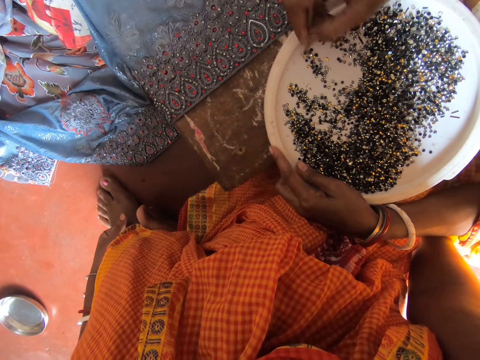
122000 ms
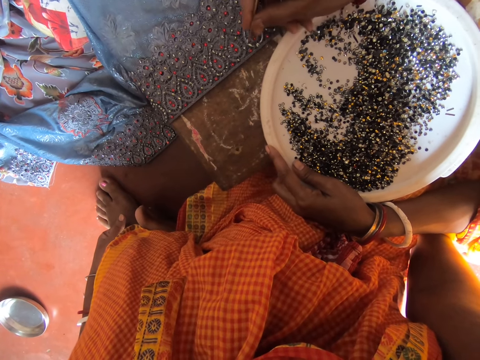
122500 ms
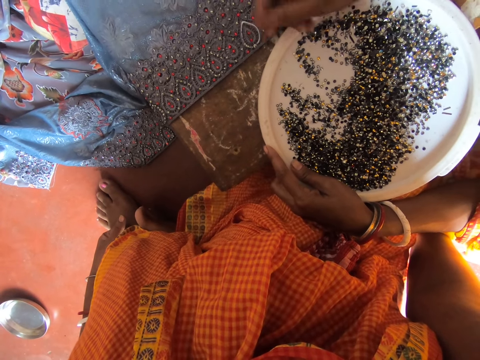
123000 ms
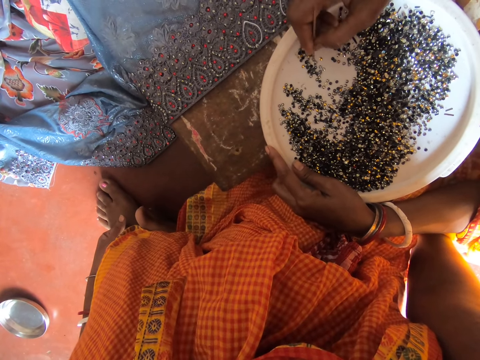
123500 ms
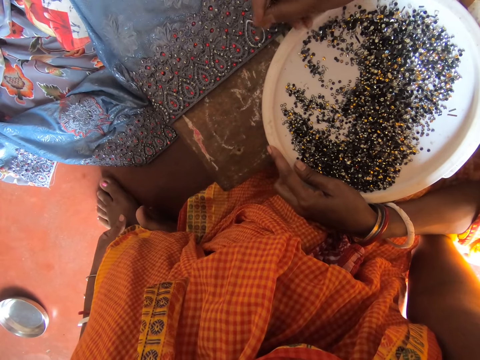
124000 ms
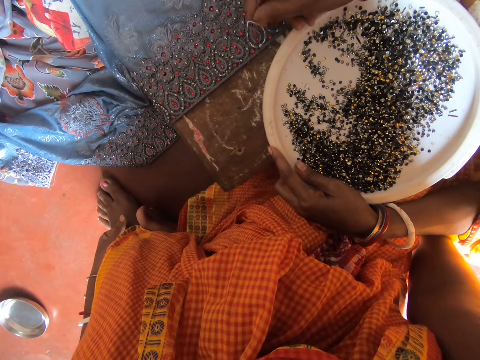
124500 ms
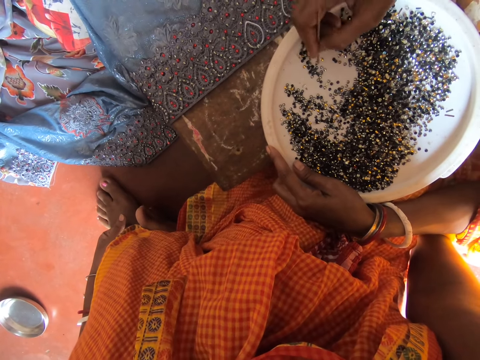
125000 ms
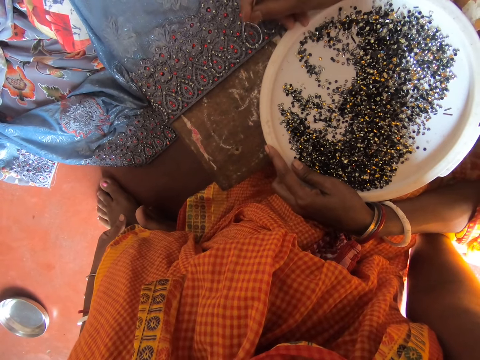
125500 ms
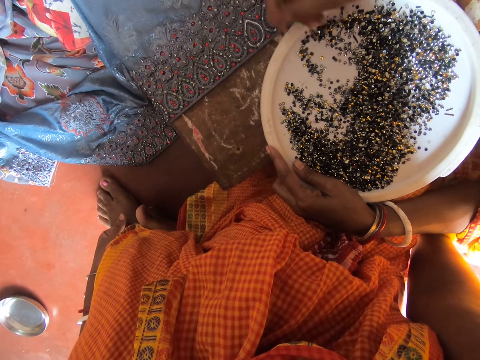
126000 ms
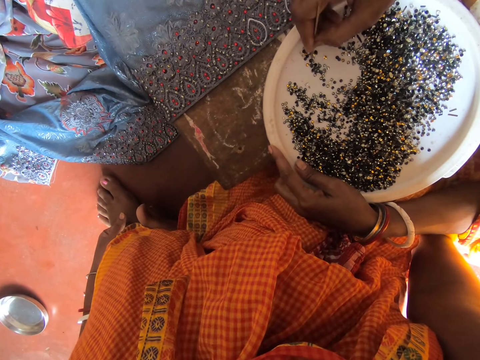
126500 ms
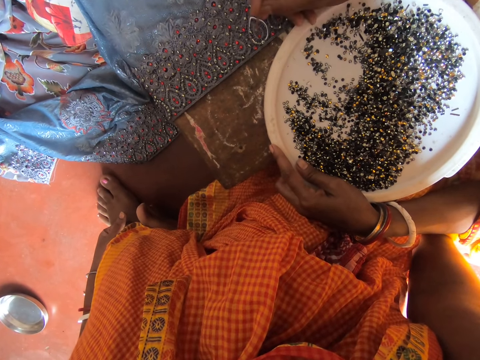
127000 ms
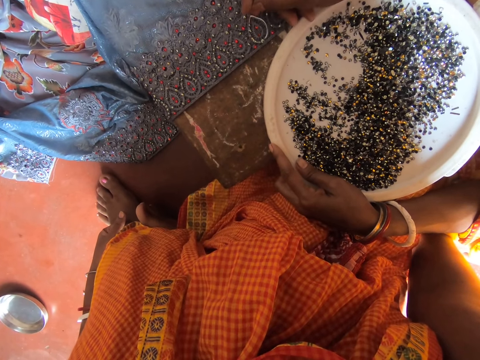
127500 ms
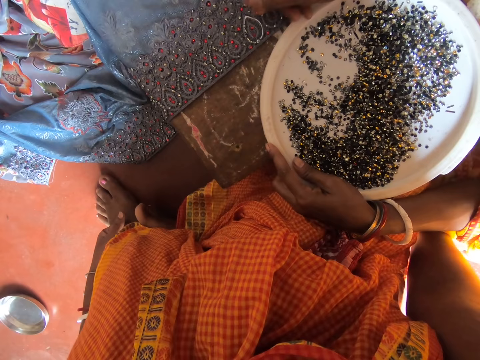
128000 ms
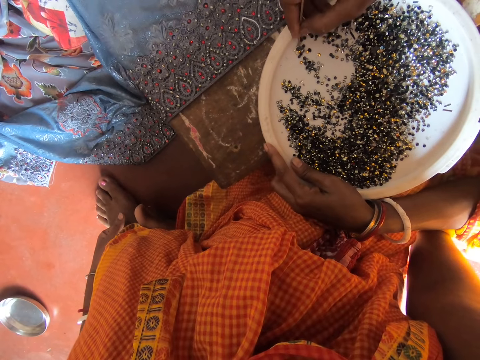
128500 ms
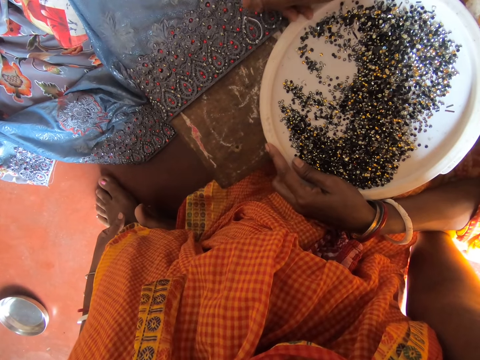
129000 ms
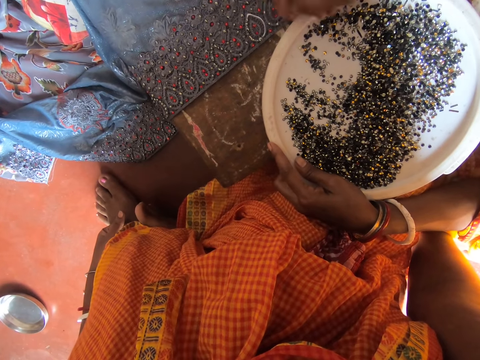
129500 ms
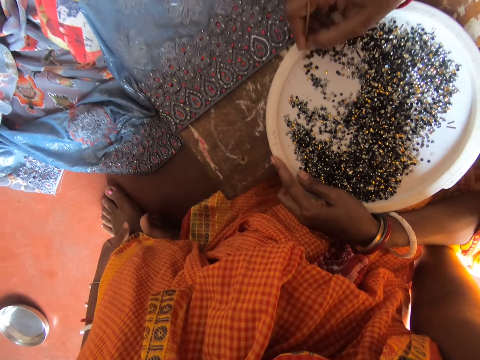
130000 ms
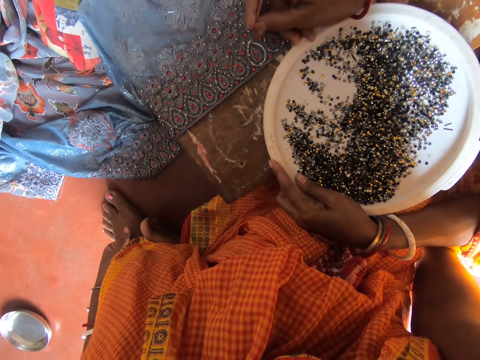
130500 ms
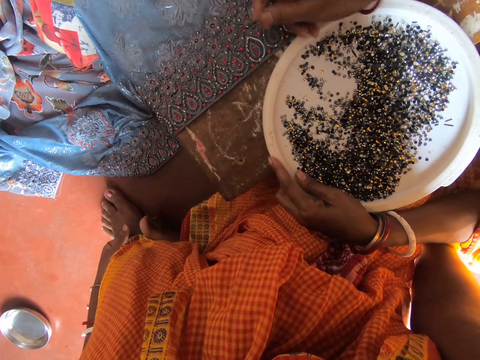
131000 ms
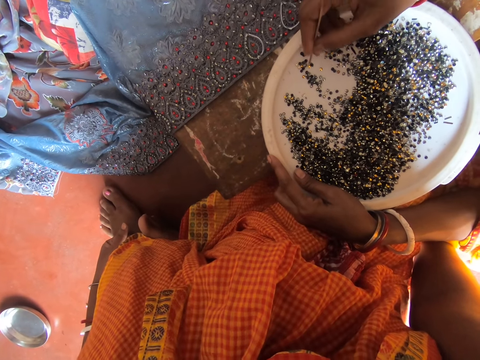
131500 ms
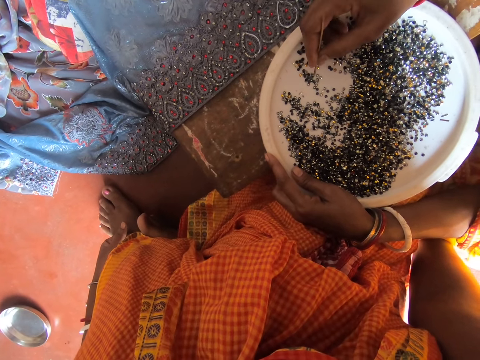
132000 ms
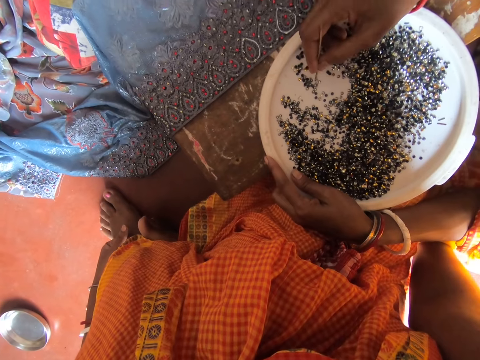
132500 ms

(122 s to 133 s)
A woman picks the bead with a needle. A man moves the needle. The woman pins the bead on the saris and picks the bead with a needle. The man moves the needle. The woman pins the bead on the saris and picks the bead with a needle. The man moves the needle. The woman pins the bead on the saris and picks the bead with a needle. She picks the bead with a needle again. The man moves the needle. The woman pins the bead on the saris and picks the bead with a needle. The man moves the needle. The woman pins the bead on the saris and picks the bead with a needle. The man moves the needle. The woman pins the bead on the saris and picks the bead with a needle.

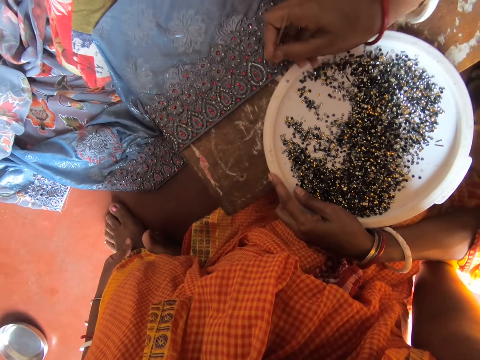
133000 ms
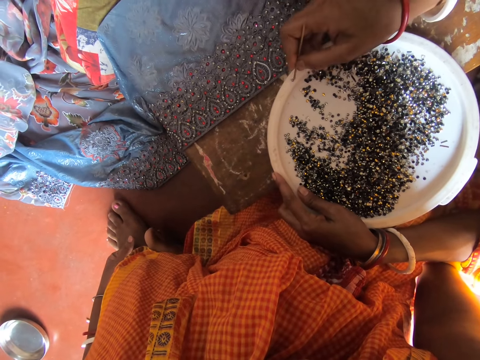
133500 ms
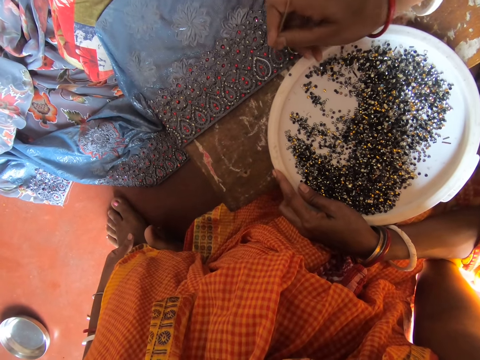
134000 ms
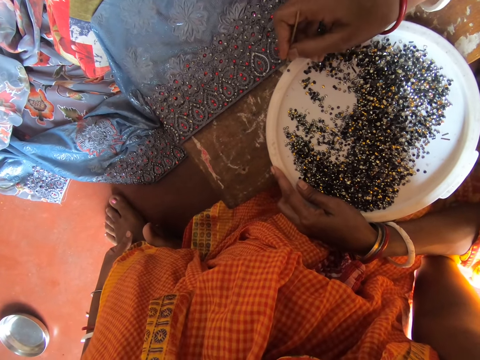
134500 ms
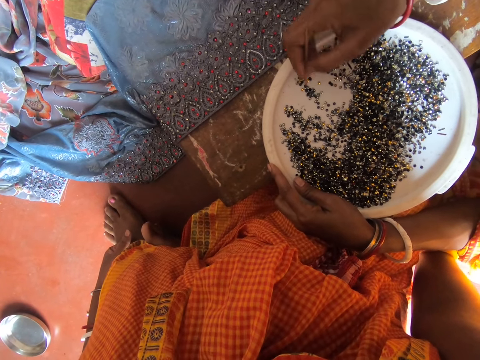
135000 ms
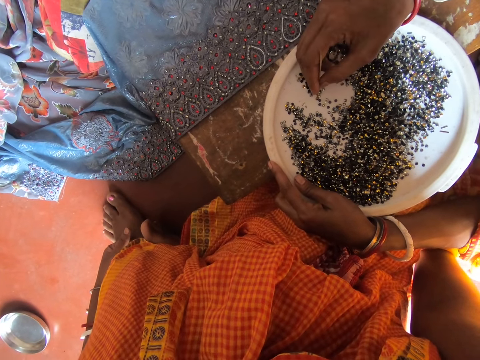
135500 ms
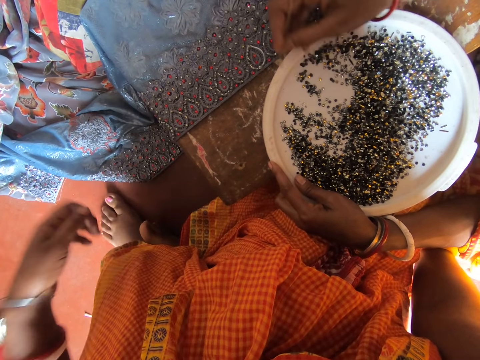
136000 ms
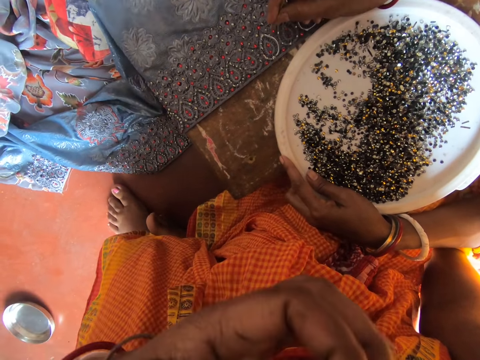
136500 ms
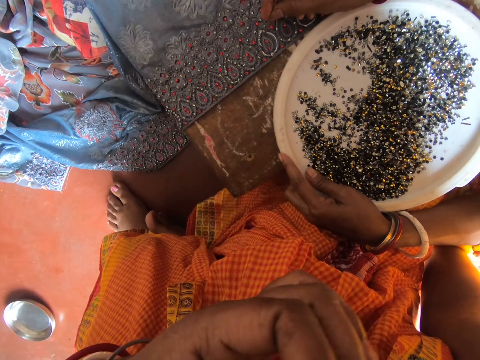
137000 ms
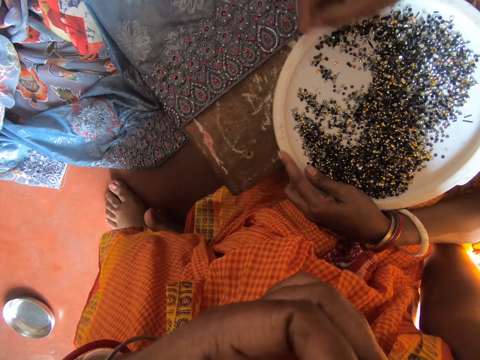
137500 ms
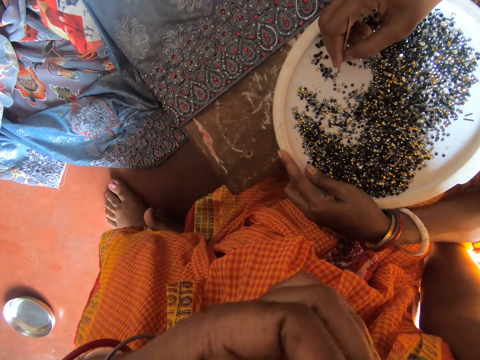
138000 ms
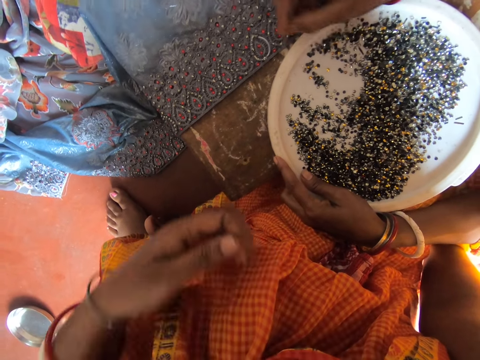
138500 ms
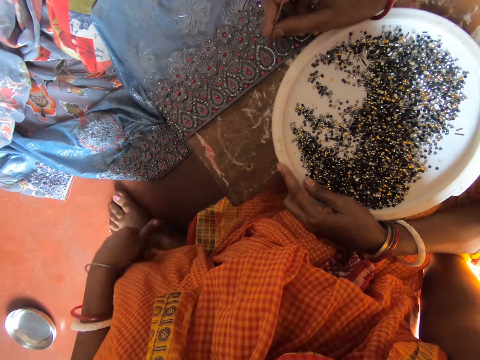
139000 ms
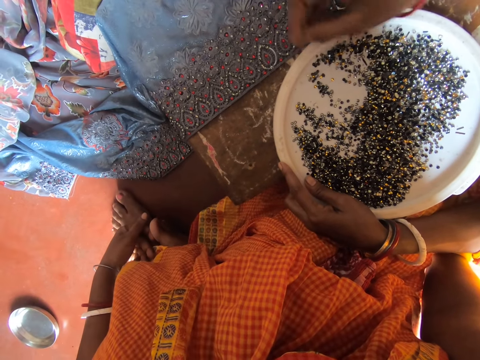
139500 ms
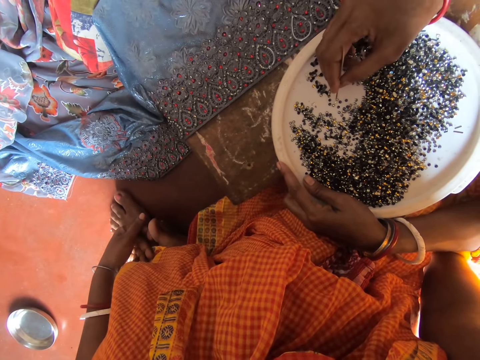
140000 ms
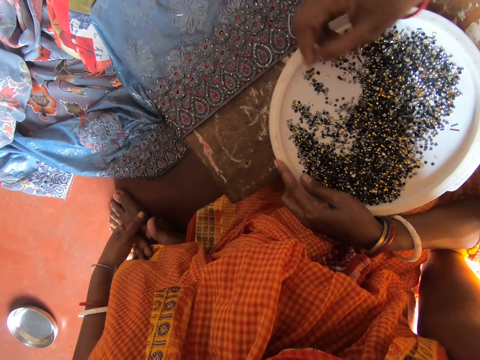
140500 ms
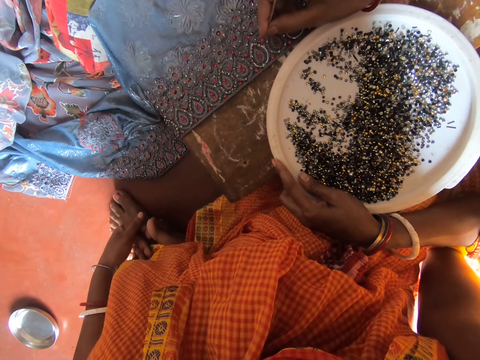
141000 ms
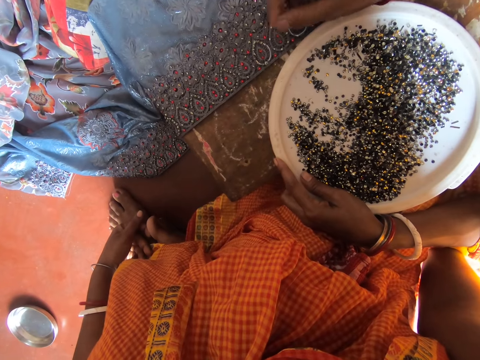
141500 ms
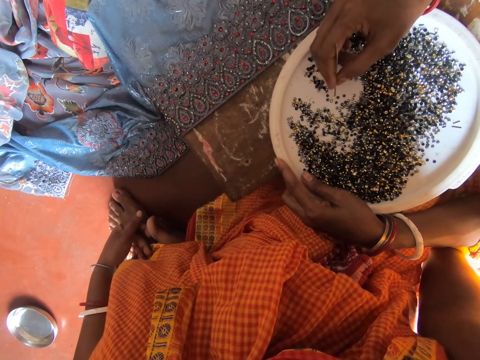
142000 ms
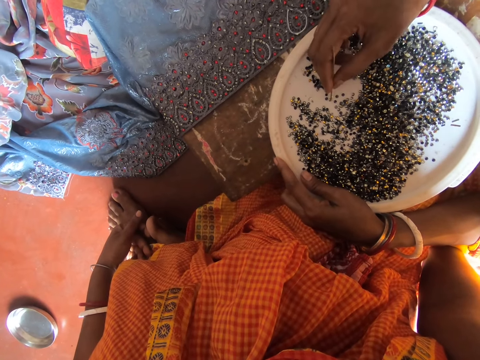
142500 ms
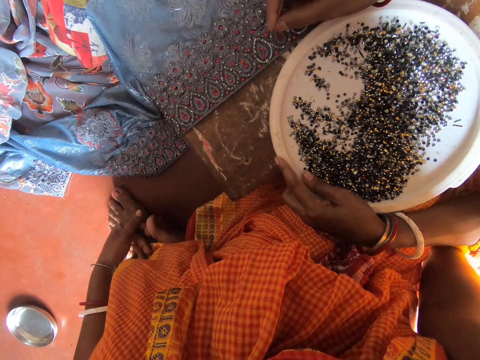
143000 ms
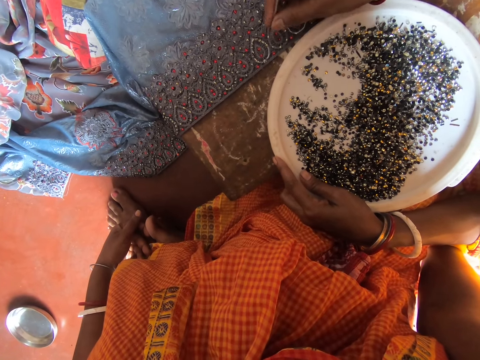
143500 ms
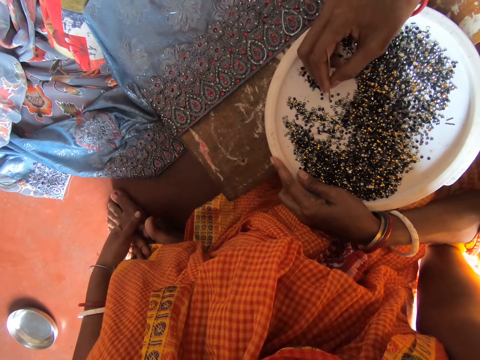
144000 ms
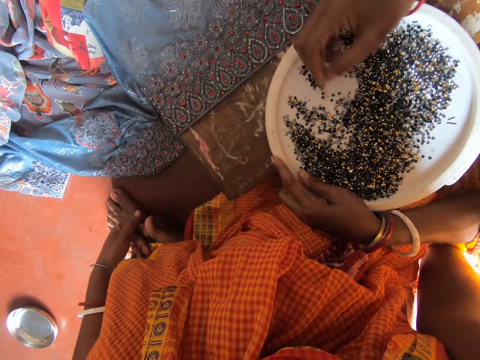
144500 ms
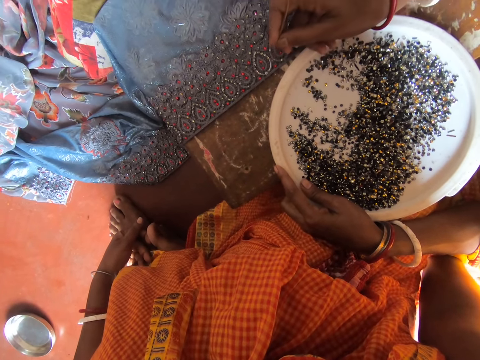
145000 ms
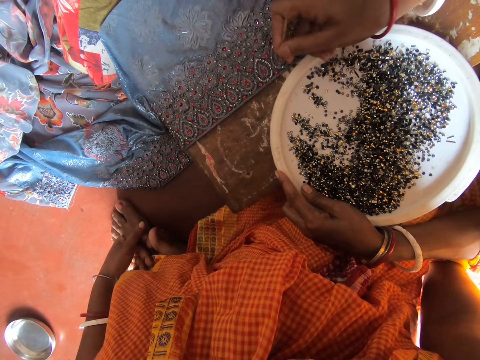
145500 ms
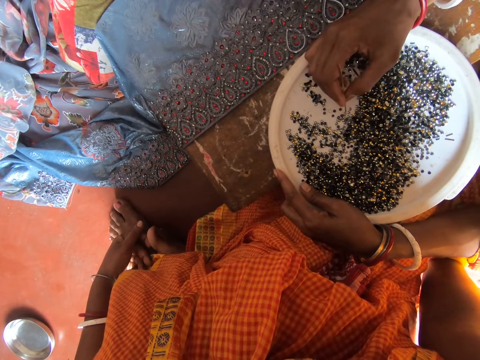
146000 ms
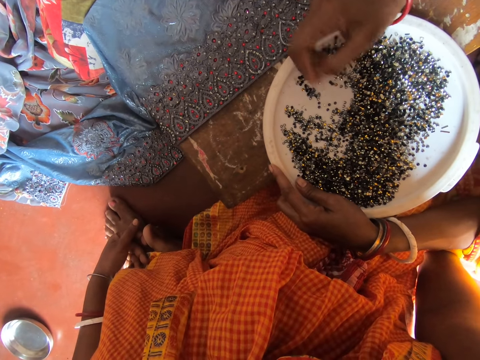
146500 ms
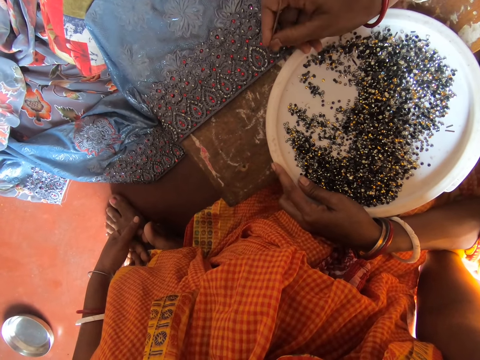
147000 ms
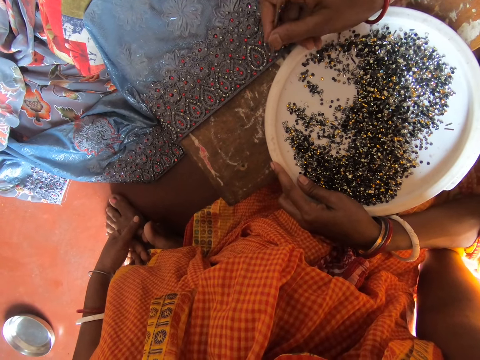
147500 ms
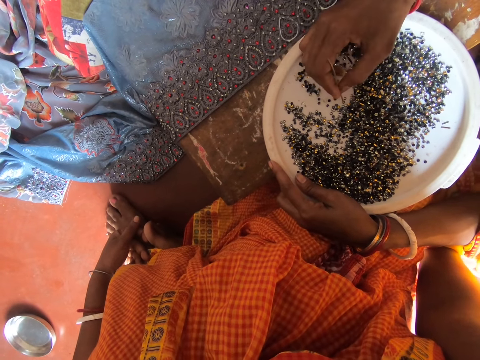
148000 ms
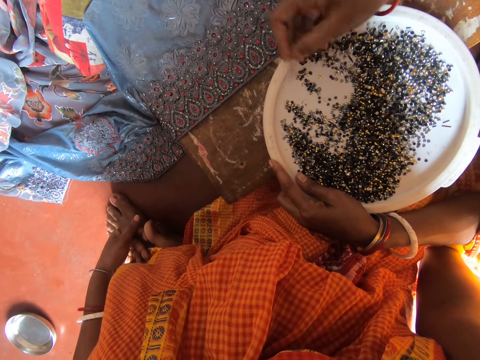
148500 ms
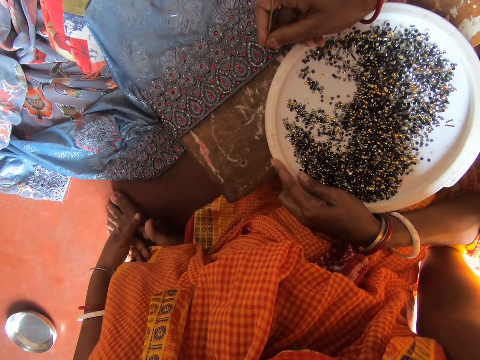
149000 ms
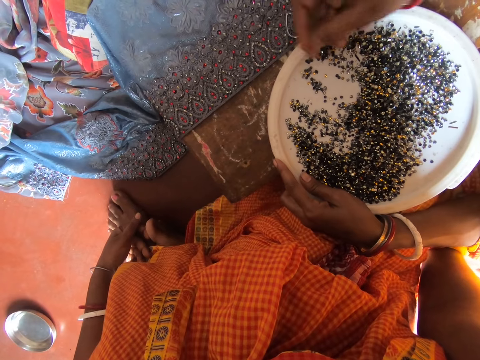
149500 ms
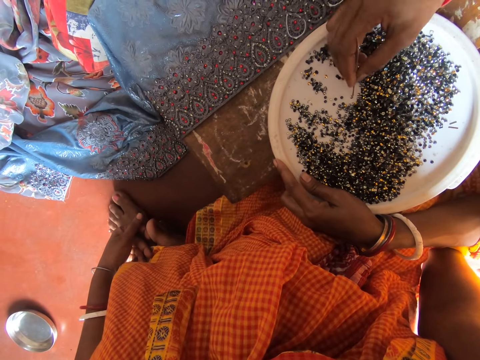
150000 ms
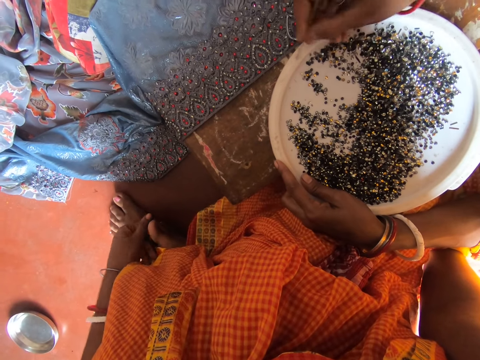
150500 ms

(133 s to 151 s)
A man moves the needle. A woman picks the bead with a needle and pushes the bead into the tray with a needle. The man moves the needle. The woman picks the bead with a needle. The camera wearer lifts the left hand. The woman pins the bead on the saris and picks the bead with a needle. The camera wearer drops the left hand. The woman pins the bead on the saris and picks the bead with a needle. The man moves the needle. The woman pins the bead on the saris and picks the bead with a needle. The man moves the needle. The woman pins the bead on the saris and picks the bead with a needle. The man moves the needle. The woman pins the bead on the saris and picks the bead with a needle. The man moves the needle. The woman pins the bead on the saris and picks the bead with a needle. The man moves the needle. The woman pins the bead on the saris and picks the bead with a needle.
